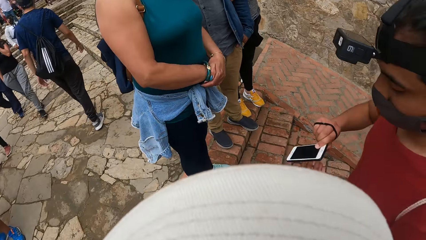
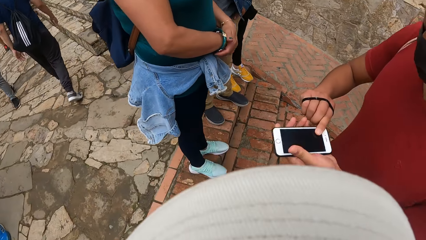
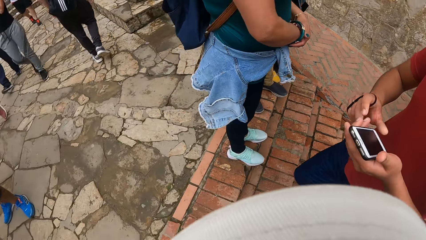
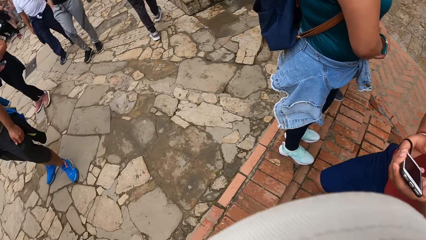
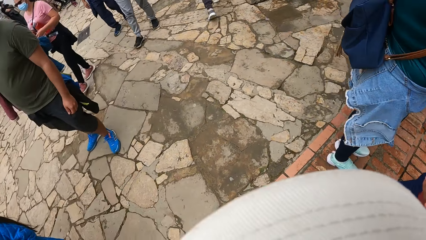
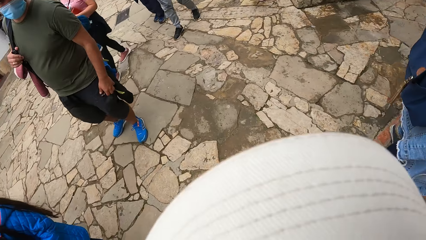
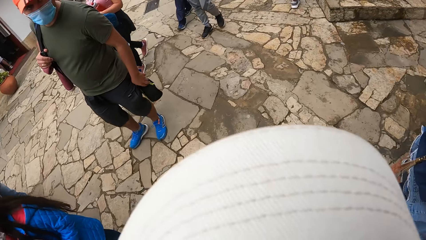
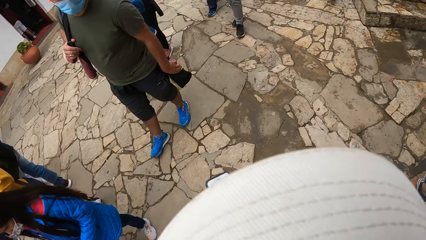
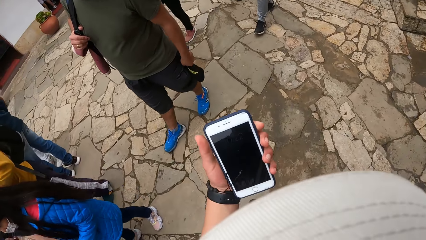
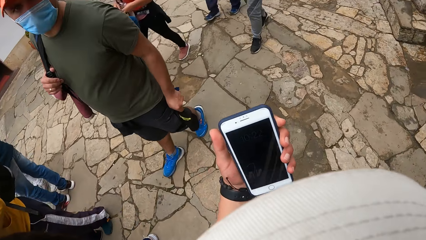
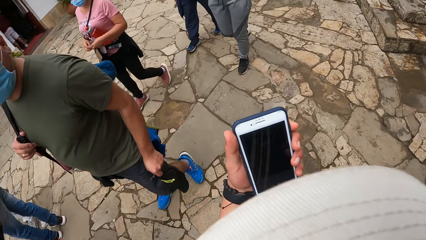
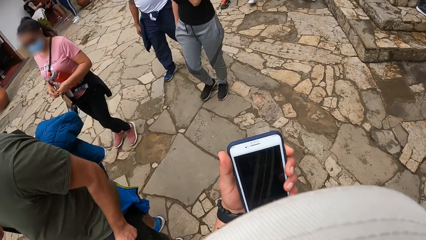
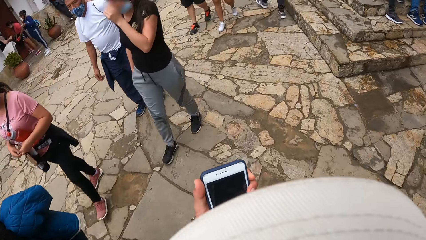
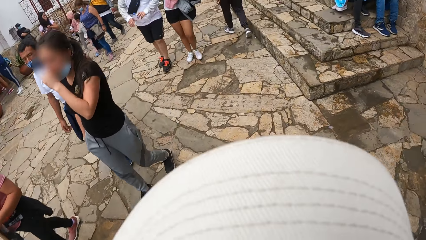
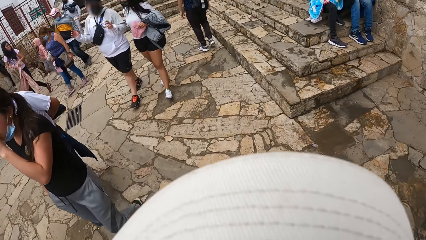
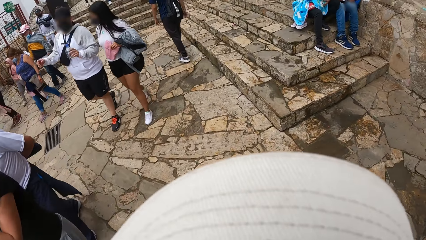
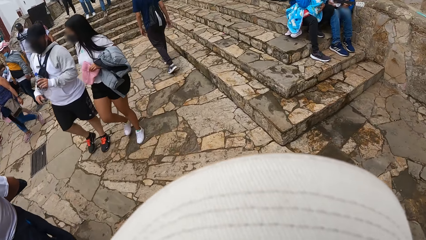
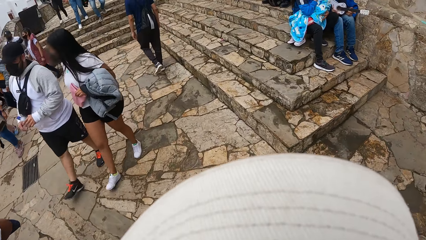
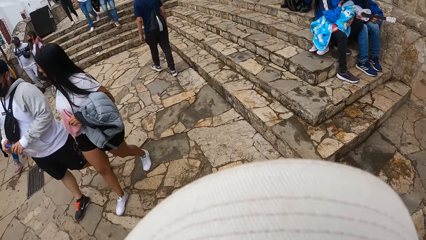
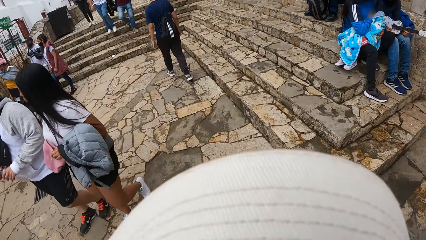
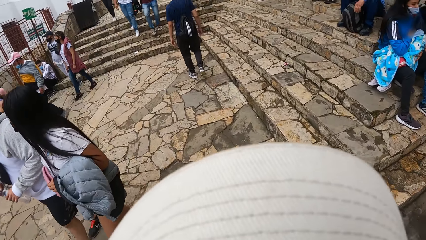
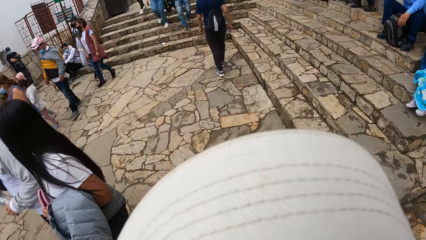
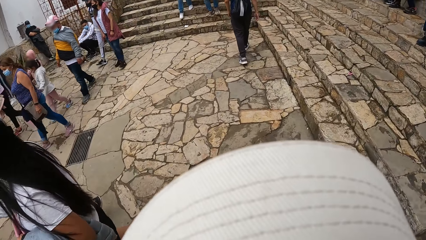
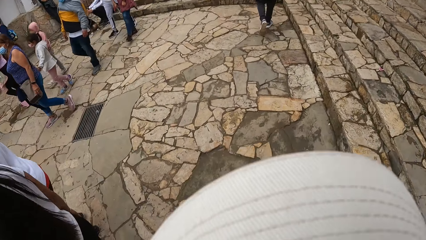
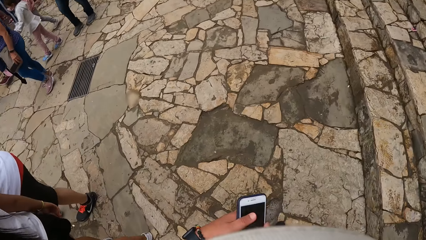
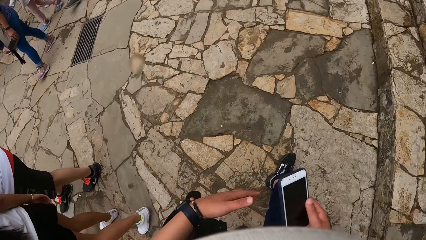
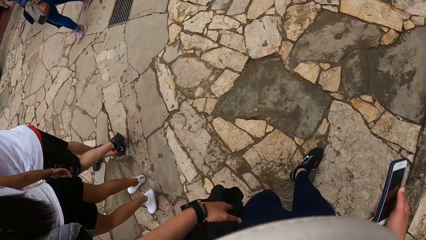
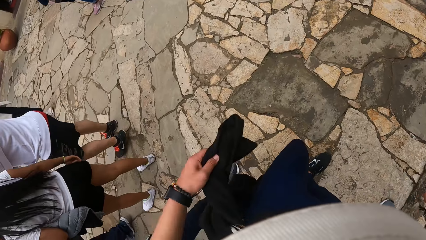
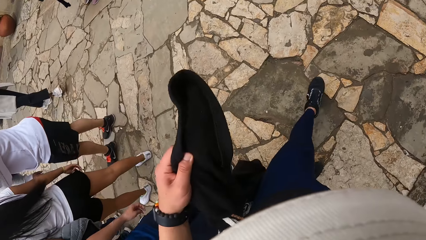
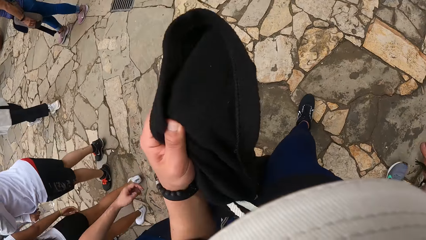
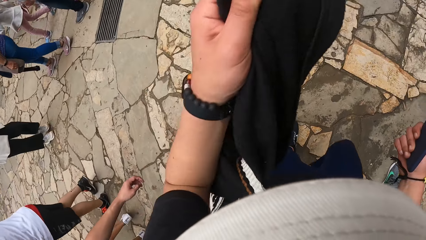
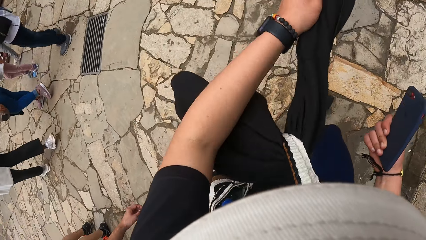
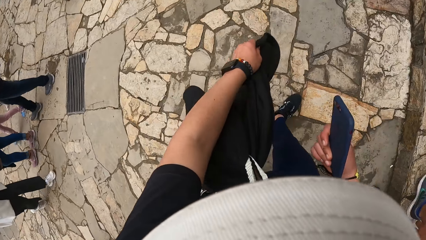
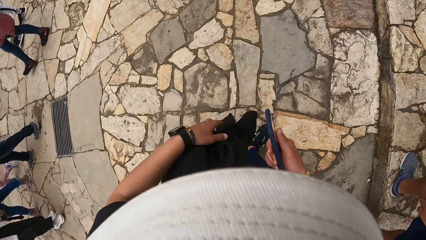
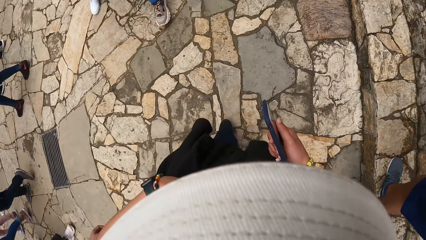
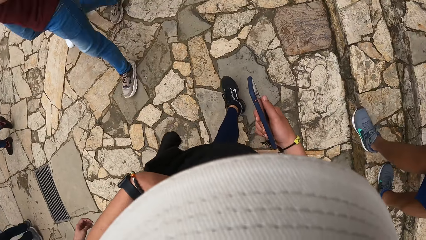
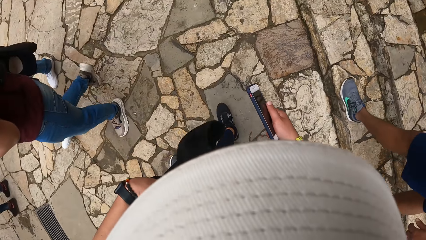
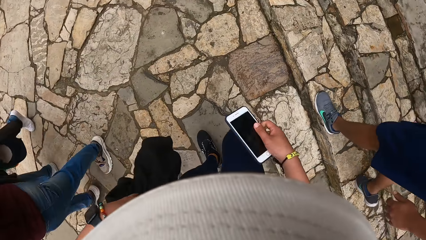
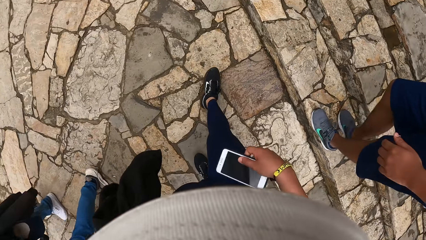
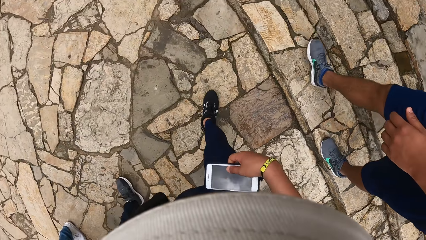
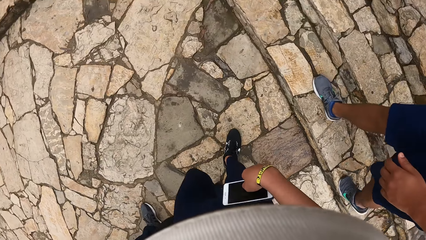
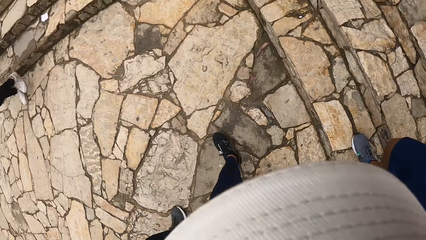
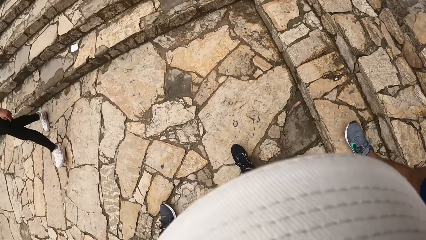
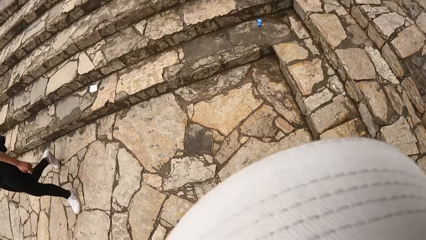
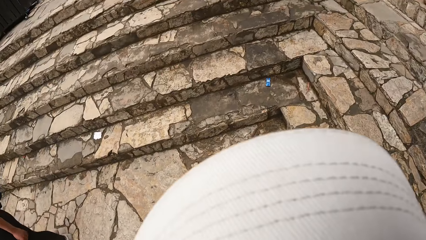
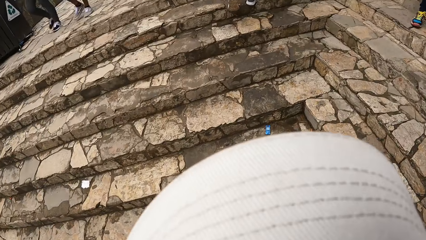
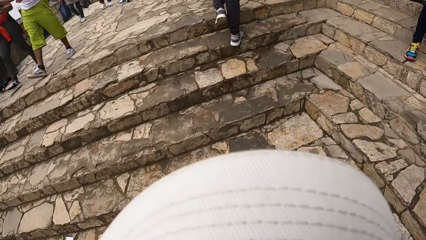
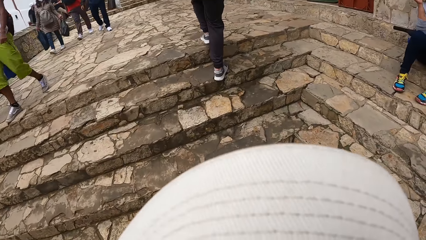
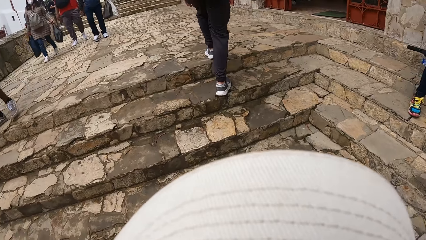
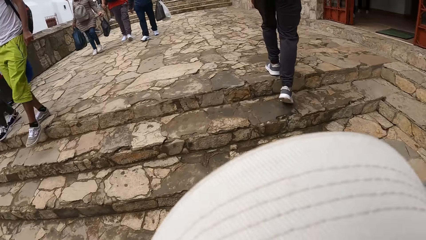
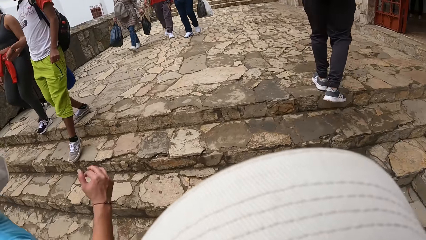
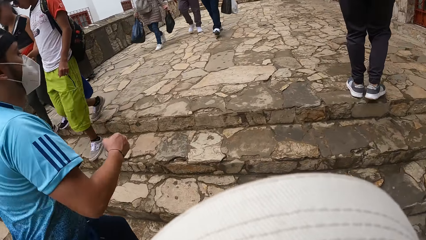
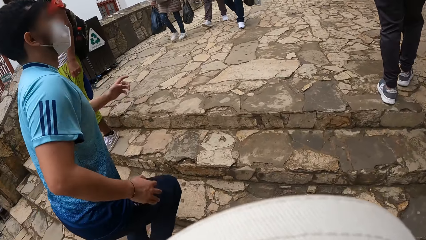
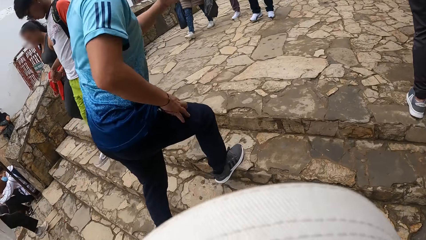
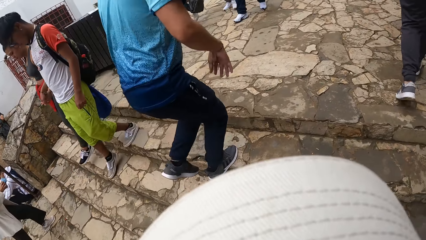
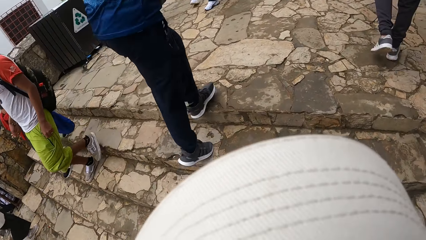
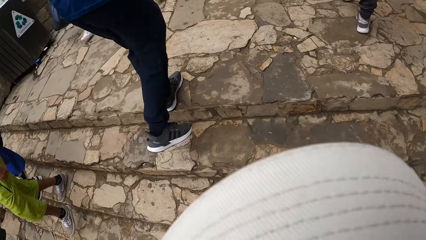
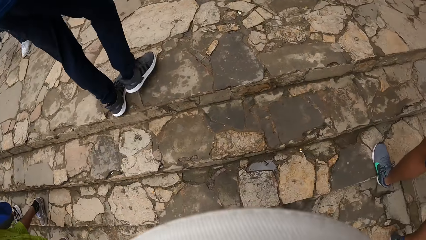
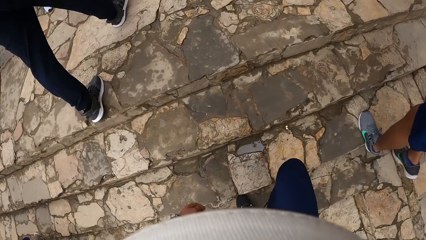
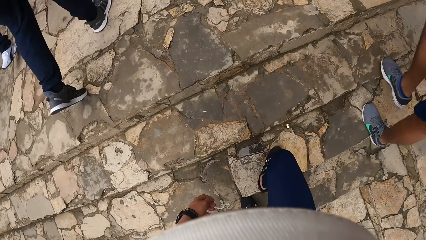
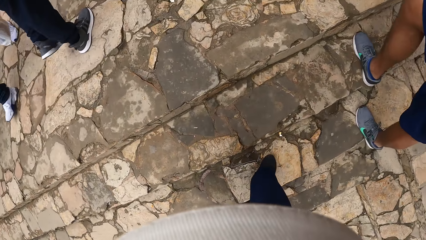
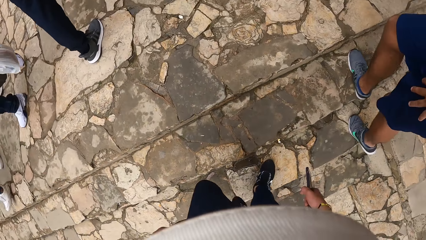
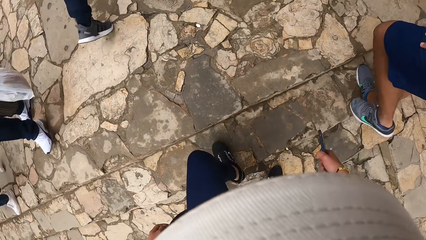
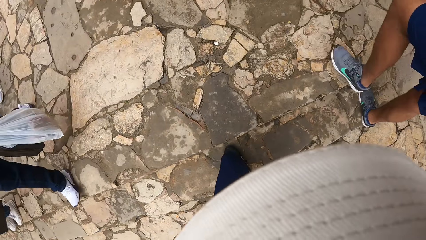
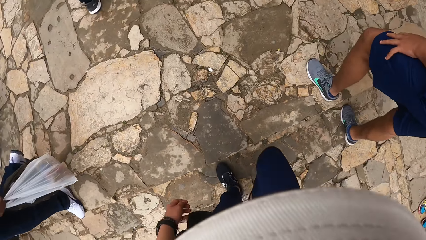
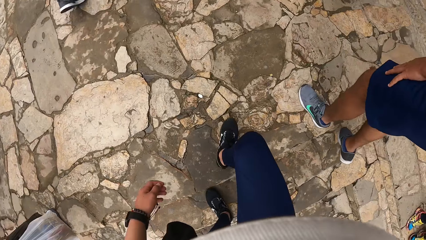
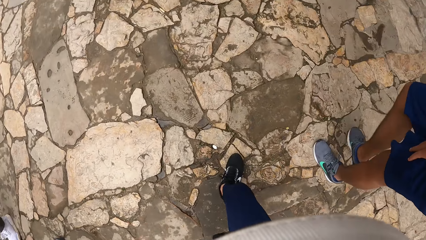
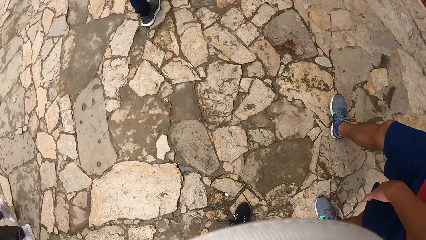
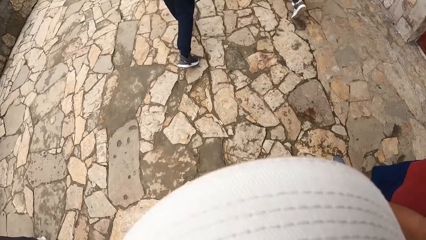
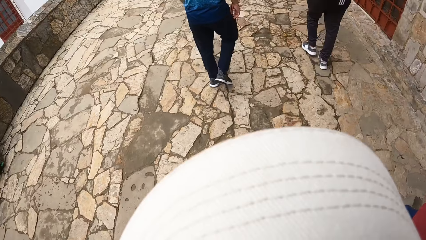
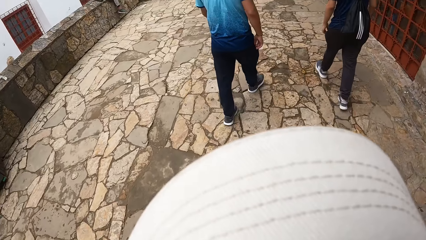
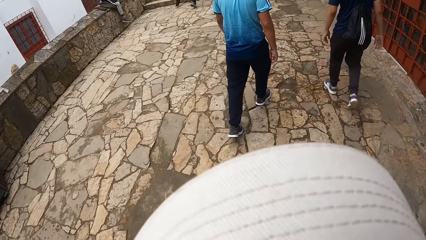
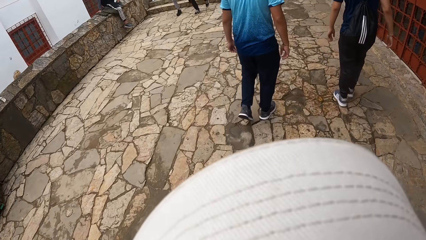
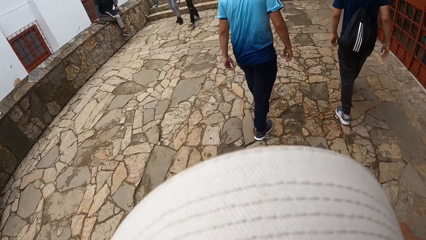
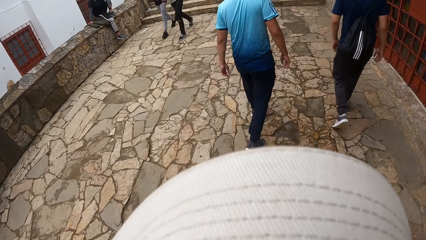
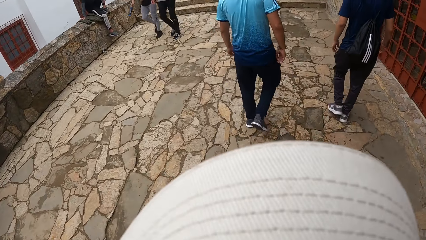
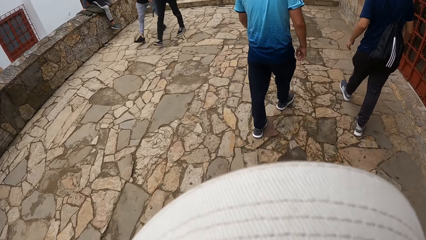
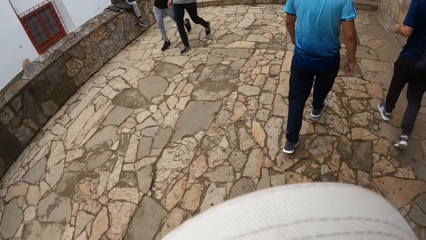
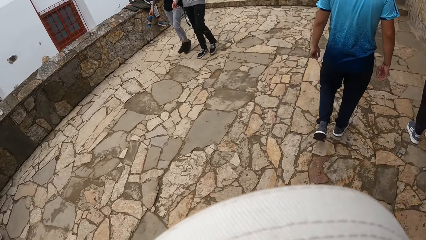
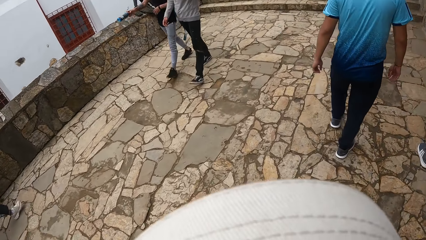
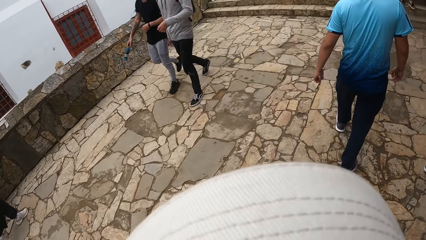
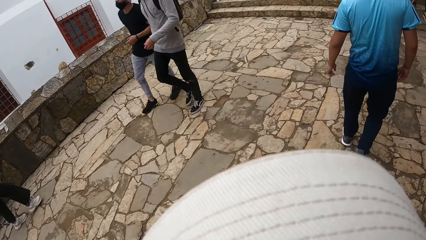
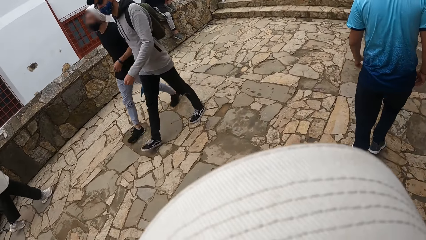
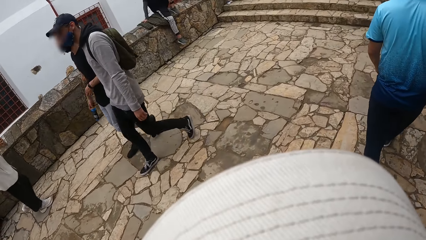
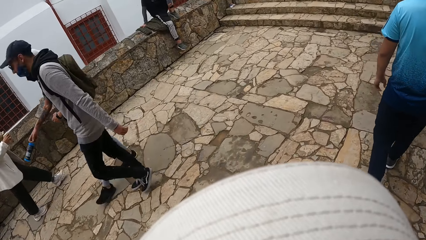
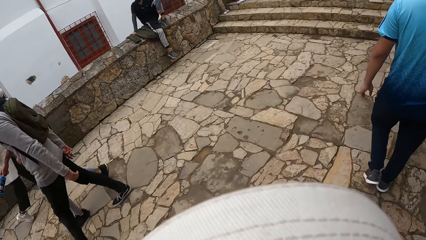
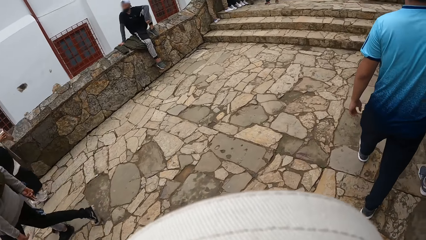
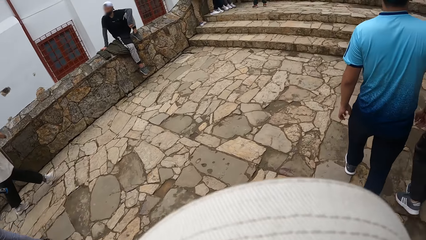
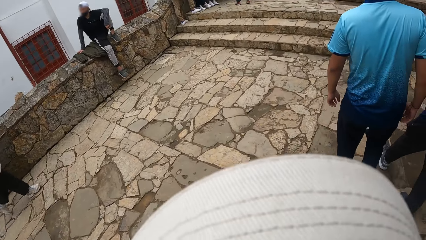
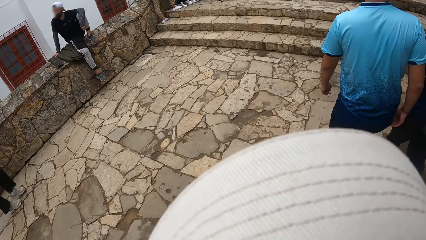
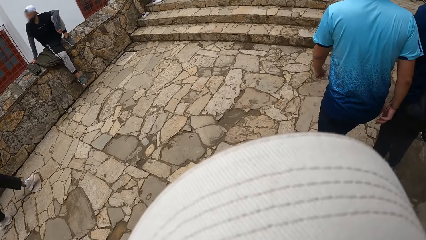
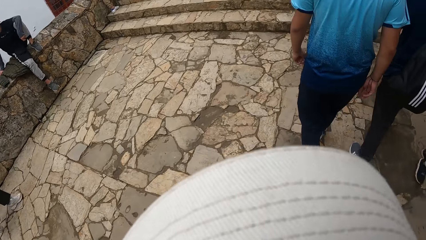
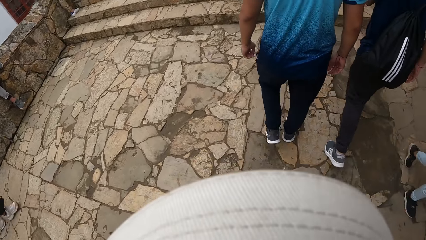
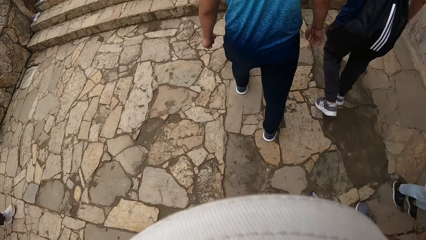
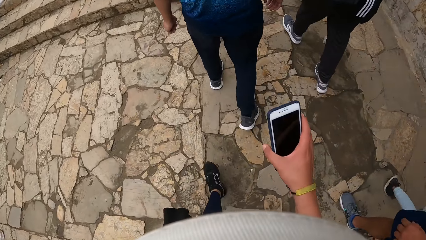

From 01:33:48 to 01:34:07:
The man holds a phone with both hands. The man scrolls the phone. The camera wearer and the man walk on the street. The camera wearer holds the phone in his left hand. He looks at the phone. He passes the phone from his left hand to his right hand. He pulls a jacket on his bag with his left hand. He walks in the park. The man walks in the park. The camera wearer walks up the stairs with the man. Another man runs past the camera wearer, runs up the stairs, and walks down the street. The camera wearer walks down the street. A third man interacts with the other man. The other man walks in the park. The camera wearer walks in the park. The first man walks in the park.
